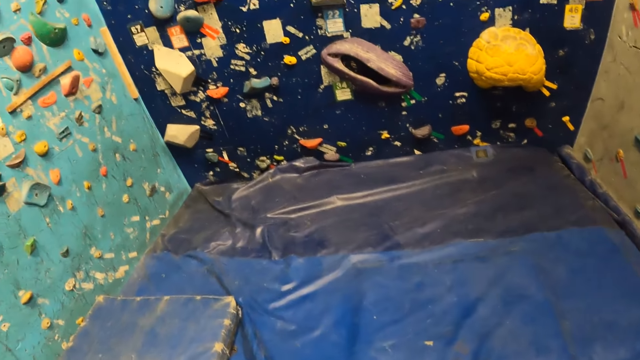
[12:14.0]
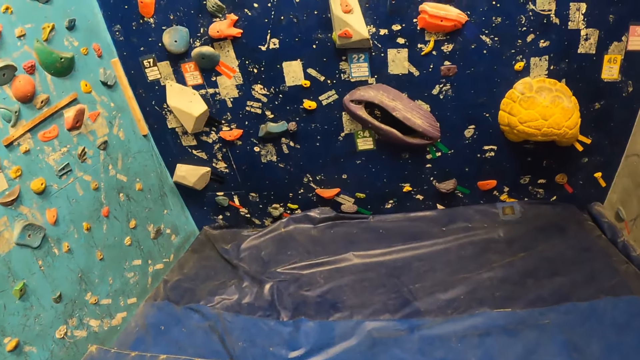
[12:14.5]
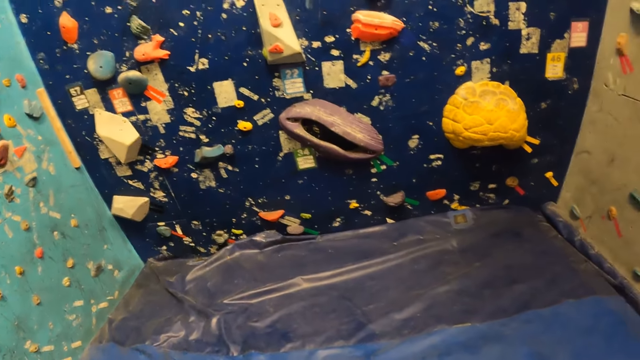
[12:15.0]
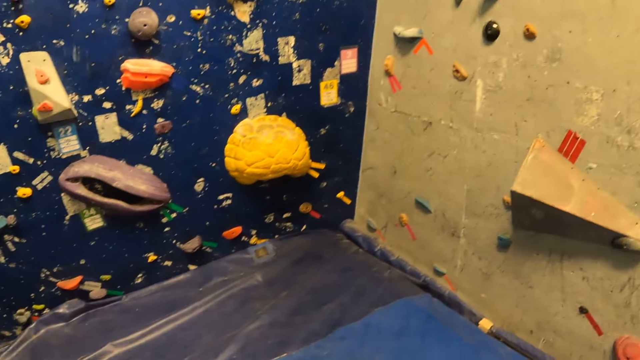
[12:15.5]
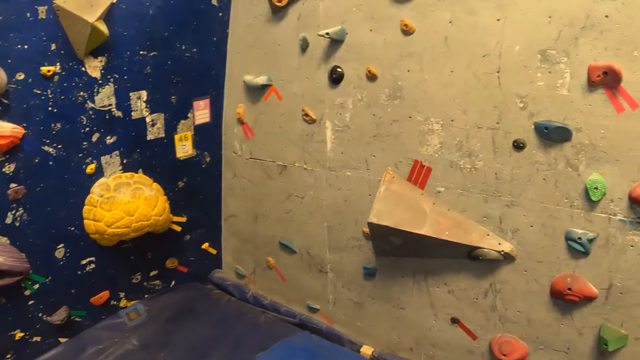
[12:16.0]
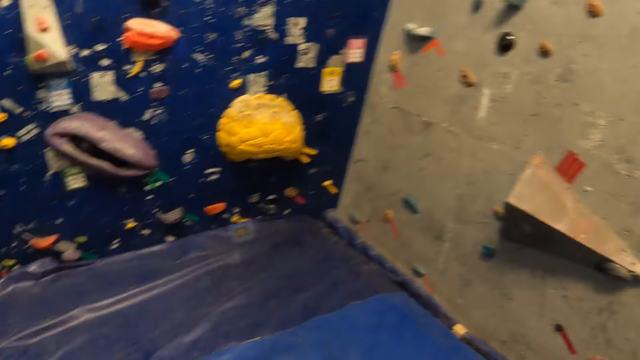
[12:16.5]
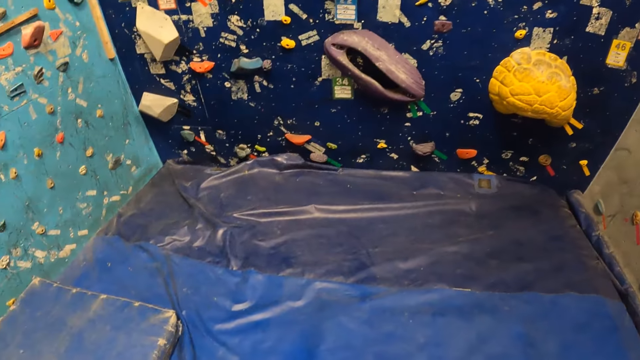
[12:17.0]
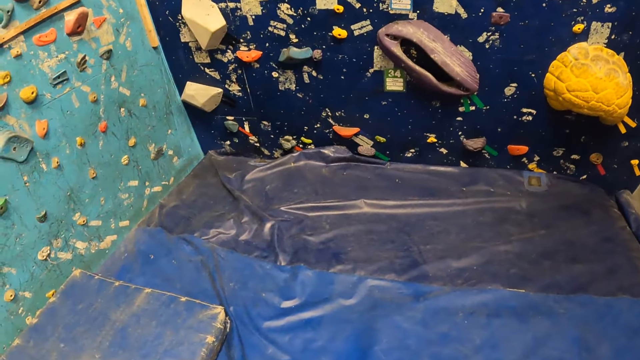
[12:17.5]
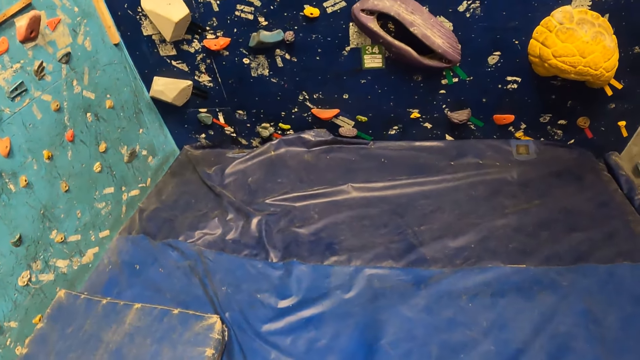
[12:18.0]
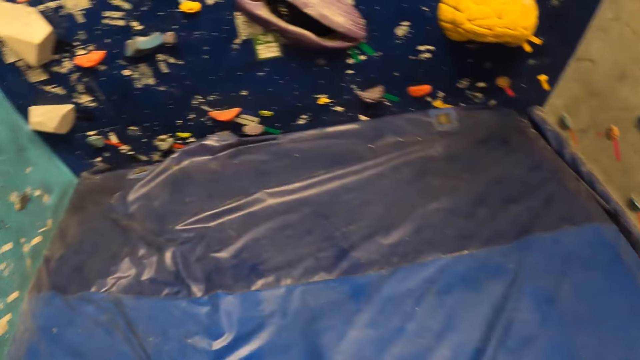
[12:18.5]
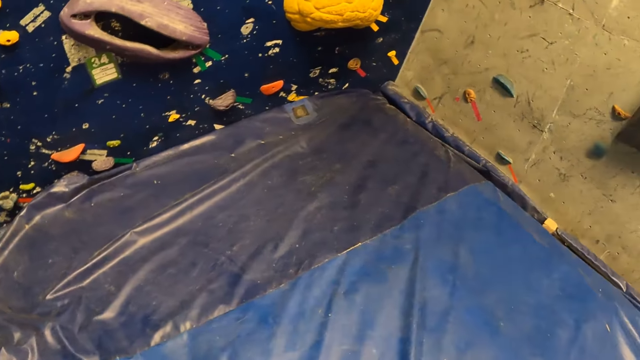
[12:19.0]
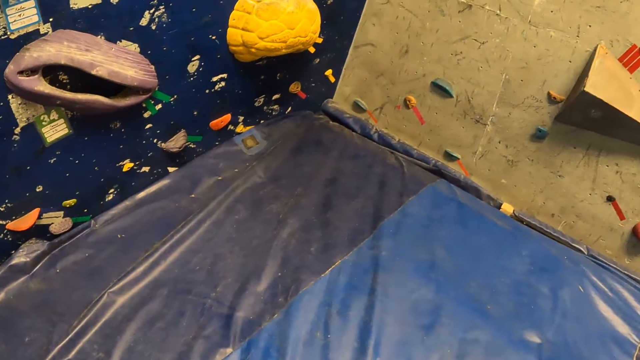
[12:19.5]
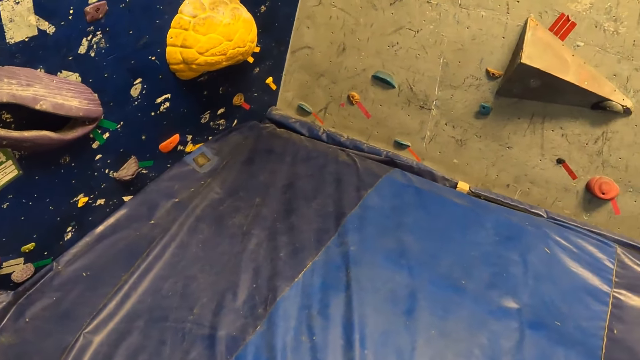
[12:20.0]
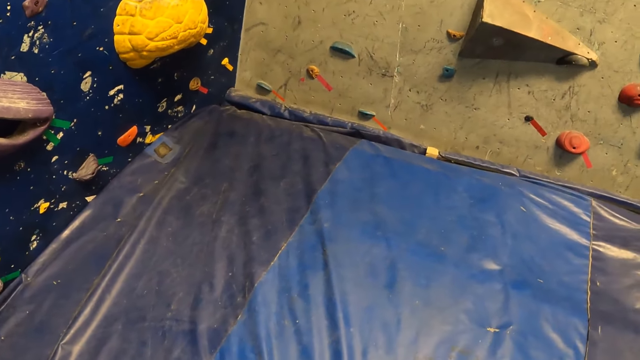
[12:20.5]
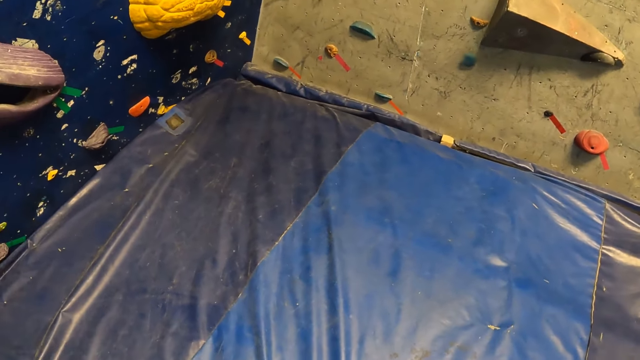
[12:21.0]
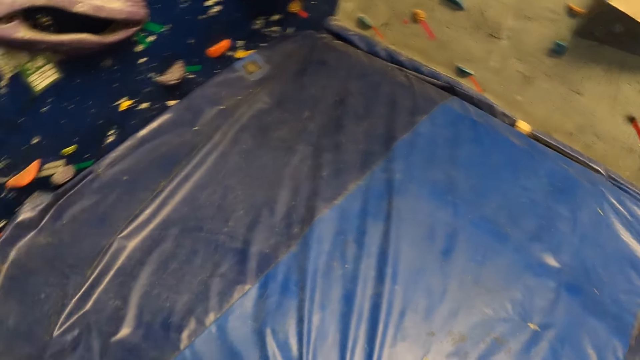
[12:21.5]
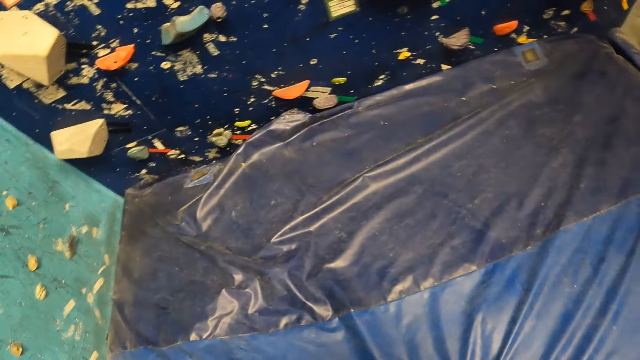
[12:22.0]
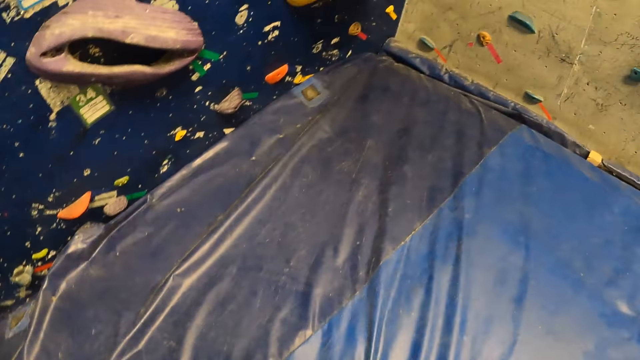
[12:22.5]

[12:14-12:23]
The camera wearer looks around the room.

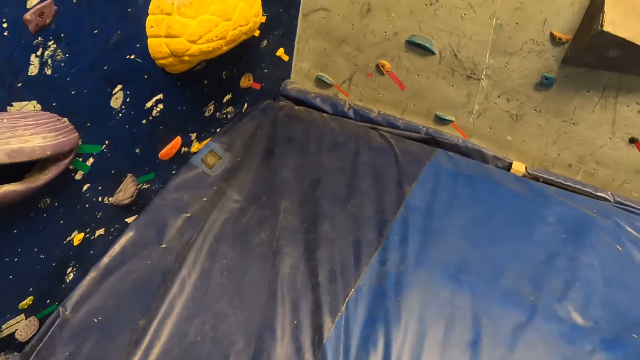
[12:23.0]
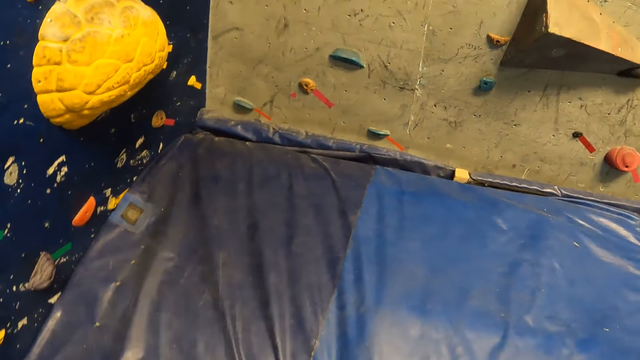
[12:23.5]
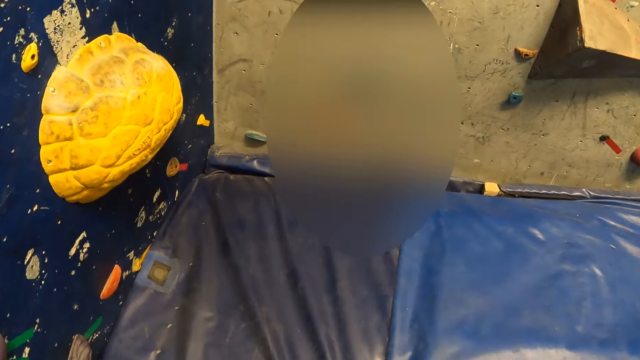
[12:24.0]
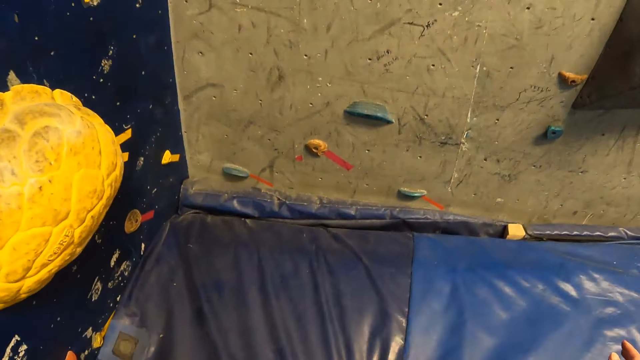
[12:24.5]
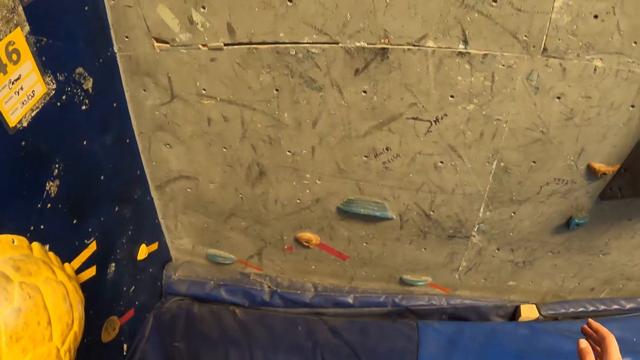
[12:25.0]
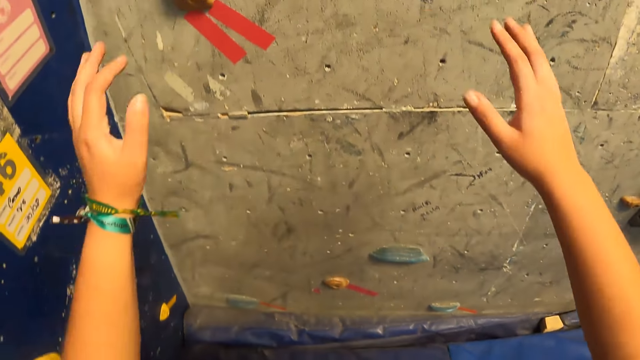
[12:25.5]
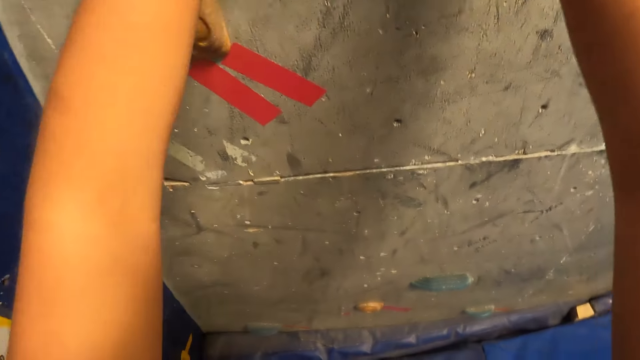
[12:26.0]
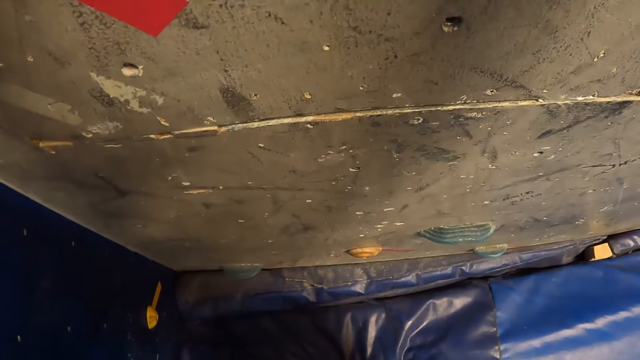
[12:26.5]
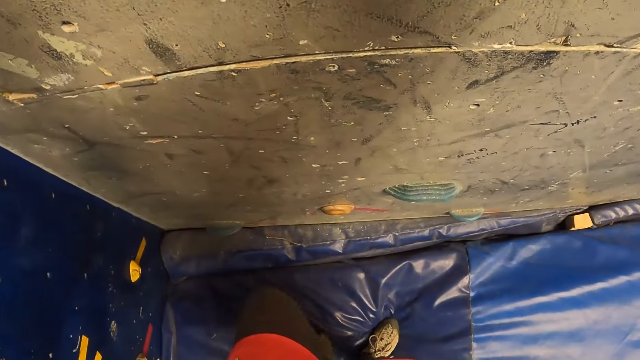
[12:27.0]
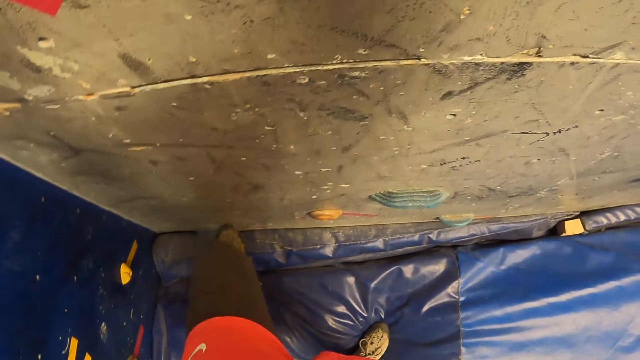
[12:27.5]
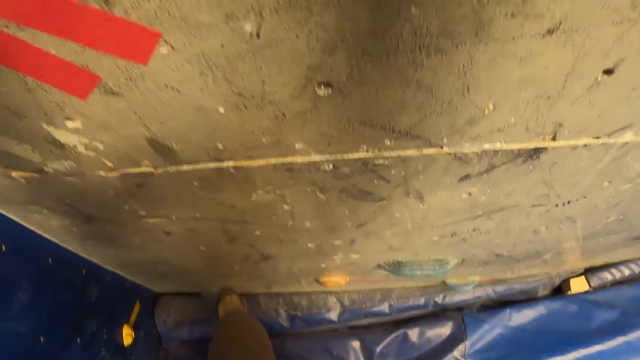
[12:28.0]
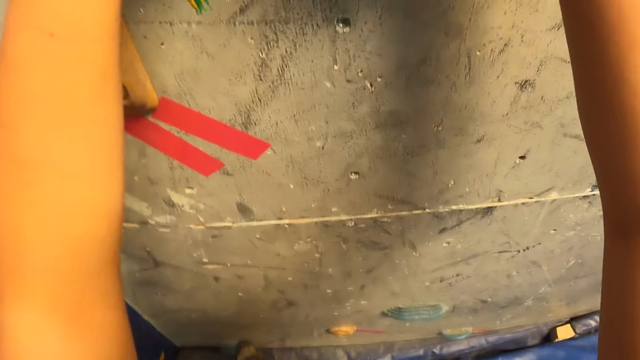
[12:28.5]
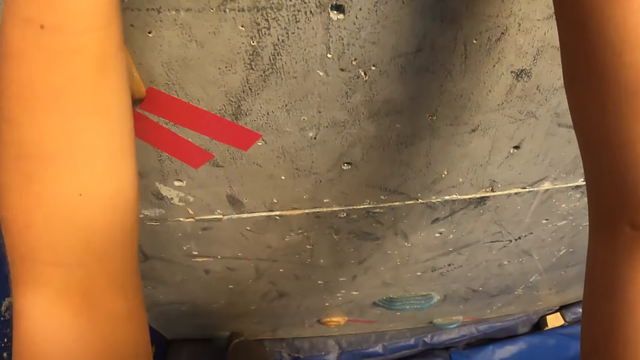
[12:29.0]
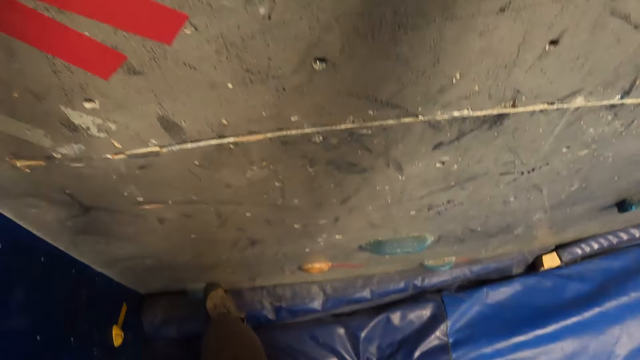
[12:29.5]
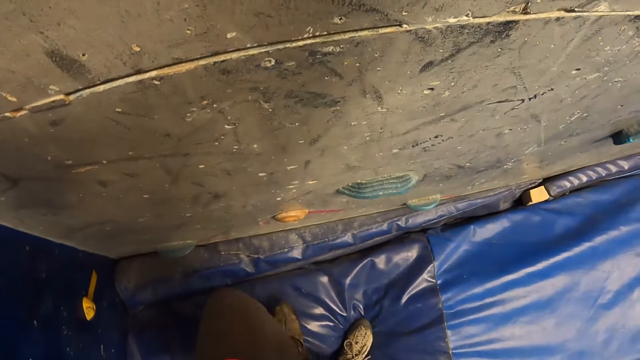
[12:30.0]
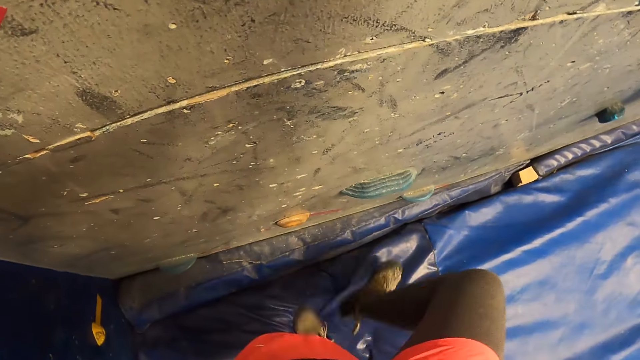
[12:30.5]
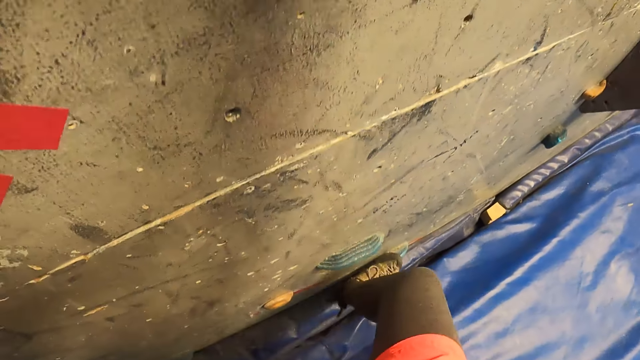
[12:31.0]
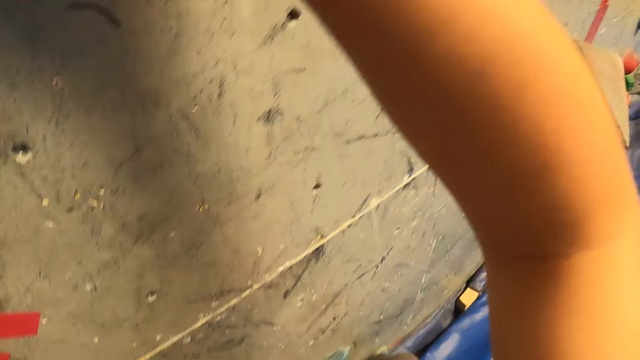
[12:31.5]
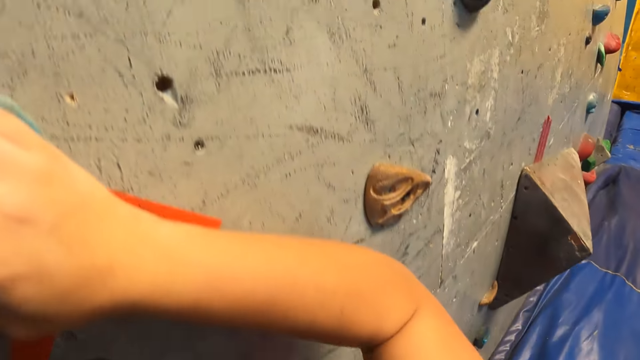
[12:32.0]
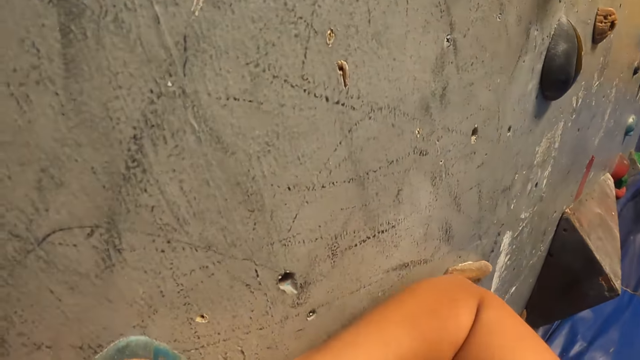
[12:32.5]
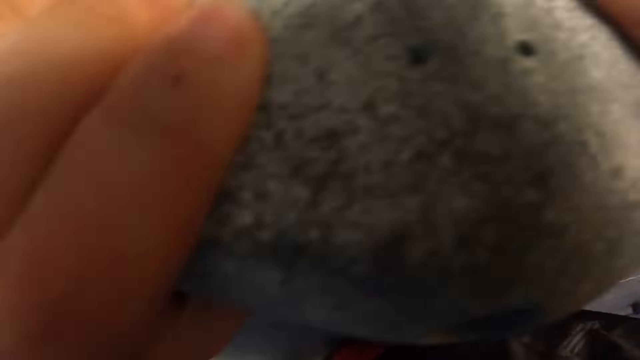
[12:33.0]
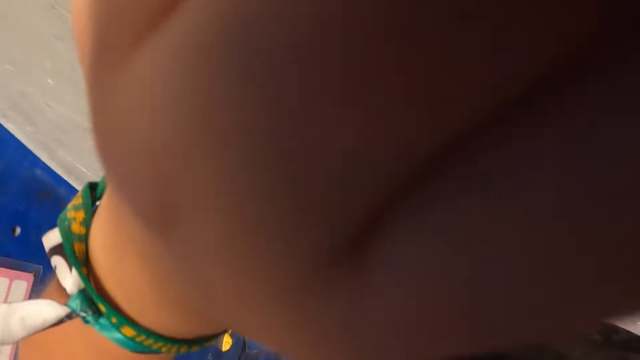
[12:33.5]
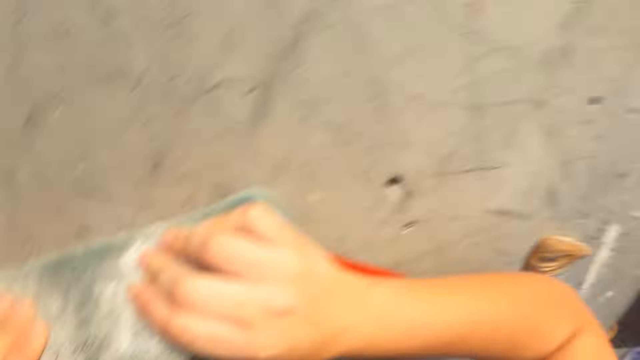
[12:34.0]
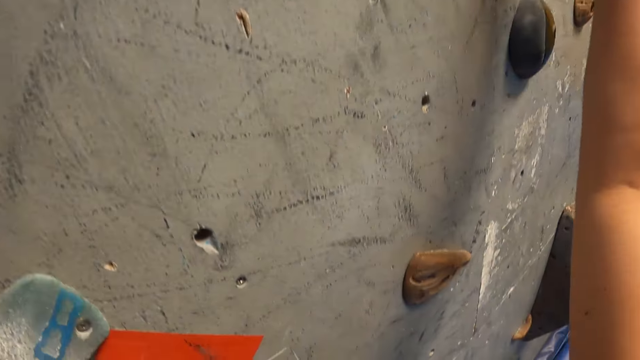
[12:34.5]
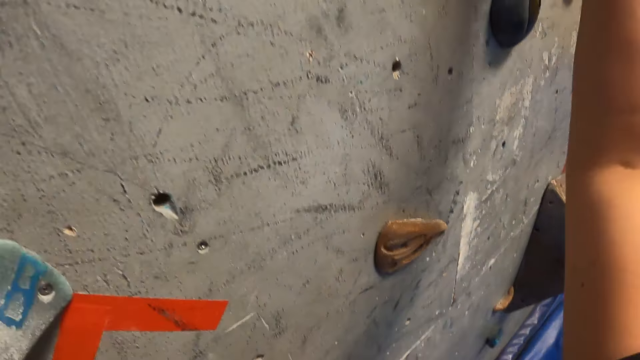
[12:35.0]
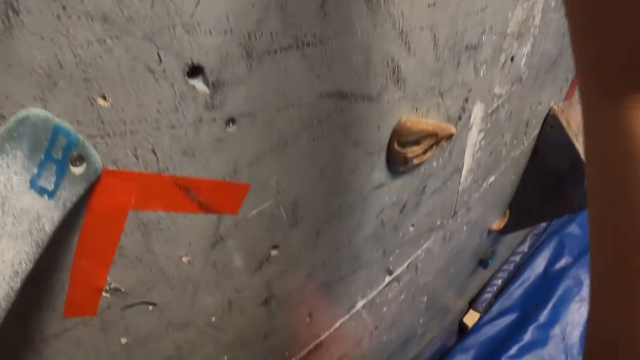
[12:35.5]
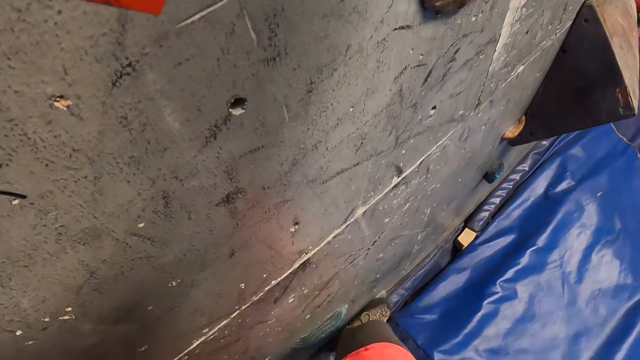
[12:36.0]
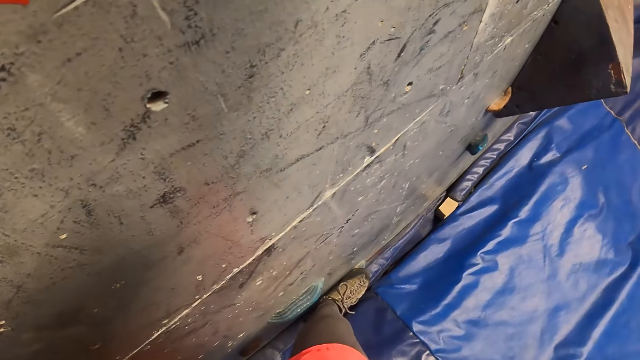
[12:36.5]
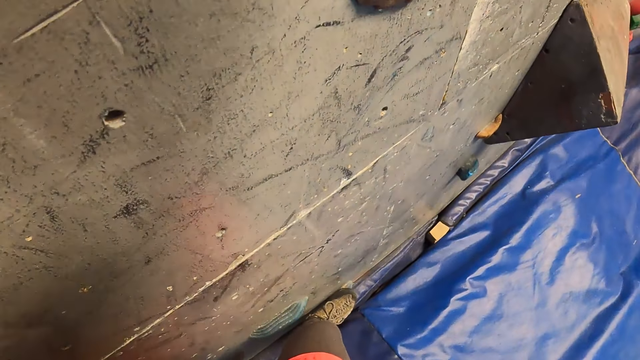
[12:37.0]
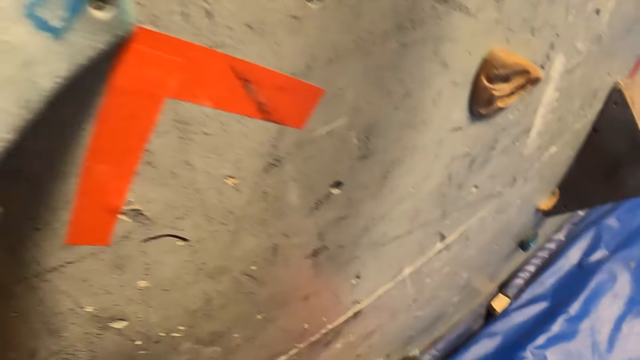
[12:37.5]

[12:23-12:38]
The camera wearer touches a slab climbing wall with both hands. They climb the wall.
